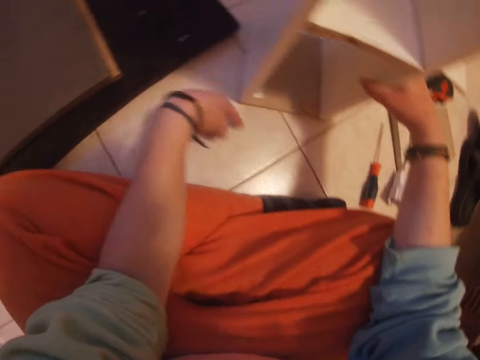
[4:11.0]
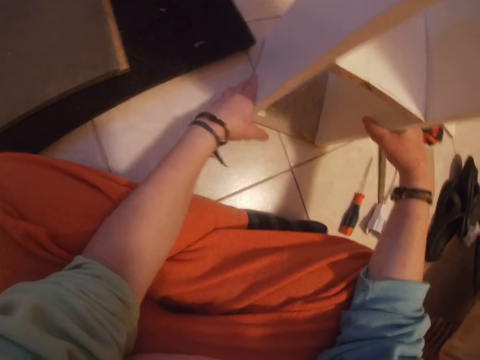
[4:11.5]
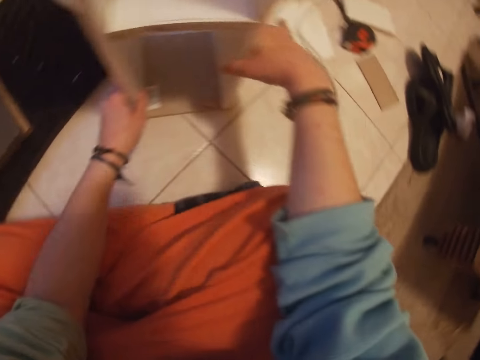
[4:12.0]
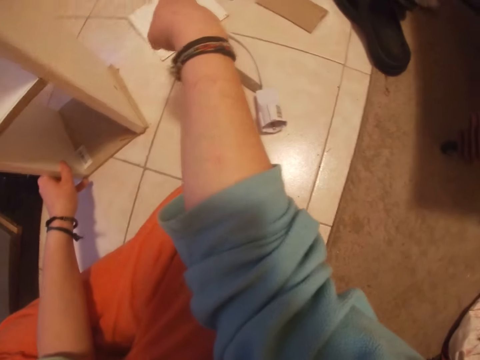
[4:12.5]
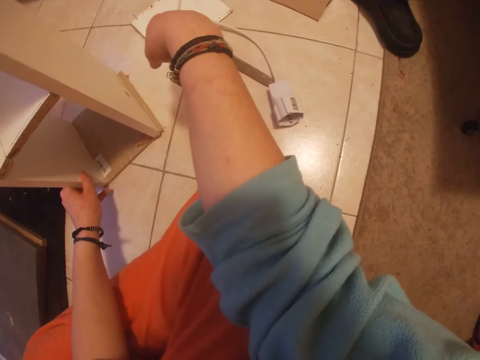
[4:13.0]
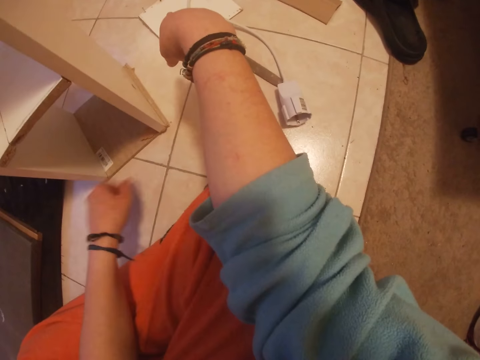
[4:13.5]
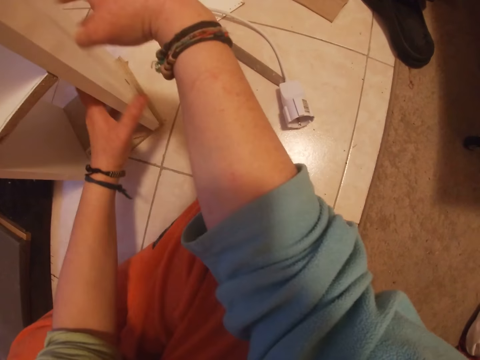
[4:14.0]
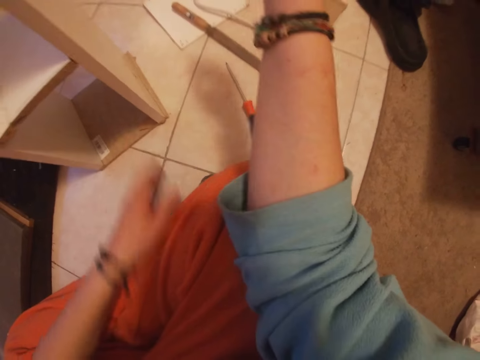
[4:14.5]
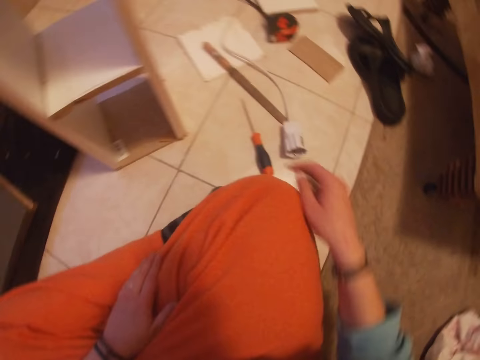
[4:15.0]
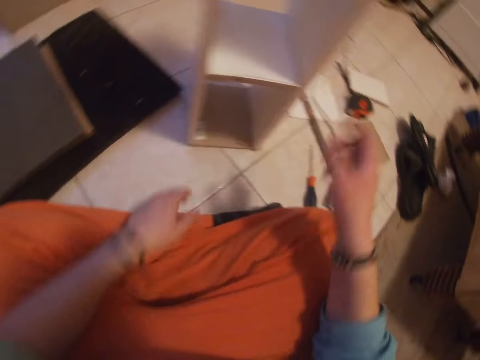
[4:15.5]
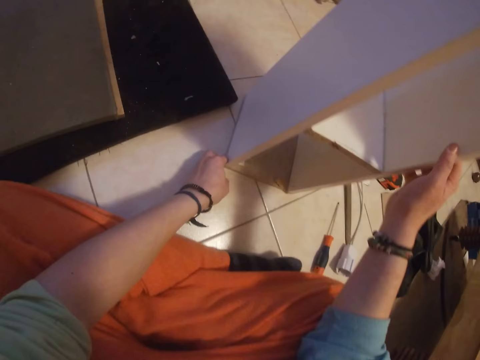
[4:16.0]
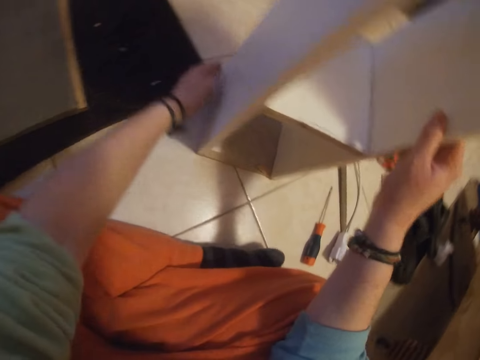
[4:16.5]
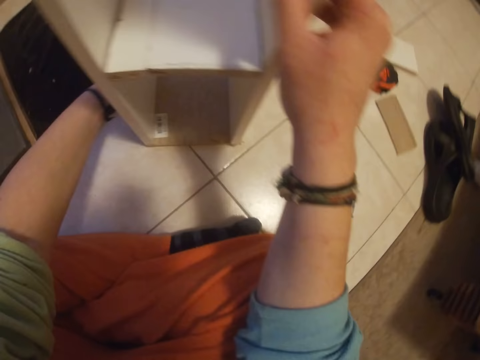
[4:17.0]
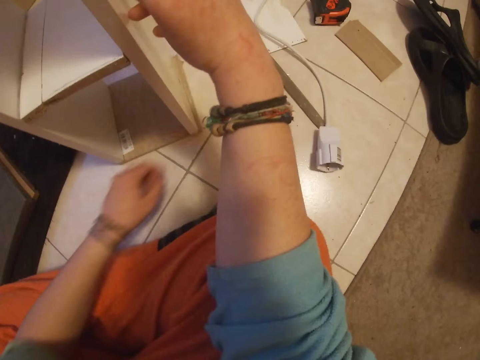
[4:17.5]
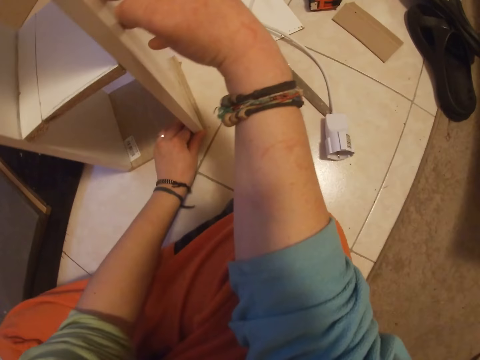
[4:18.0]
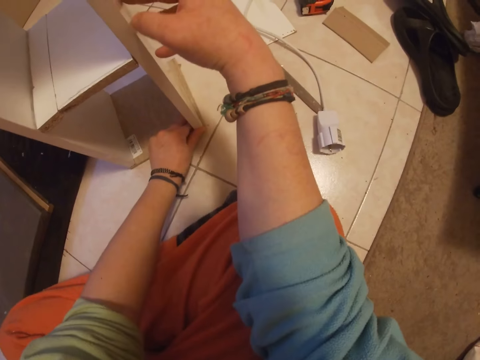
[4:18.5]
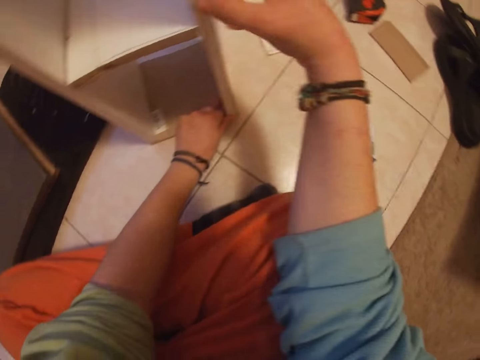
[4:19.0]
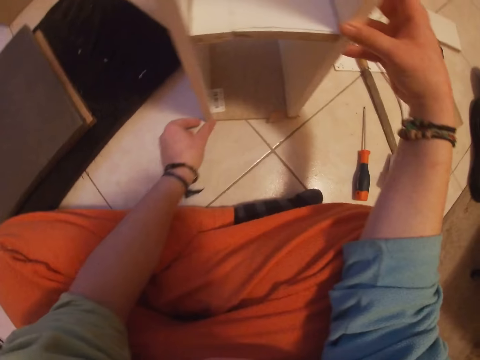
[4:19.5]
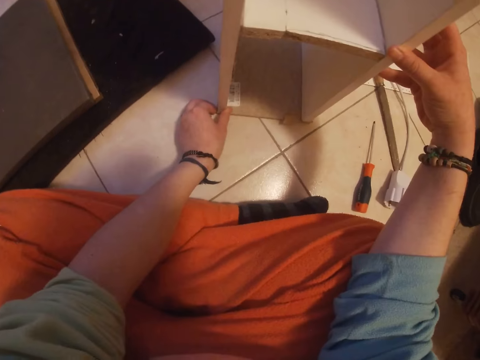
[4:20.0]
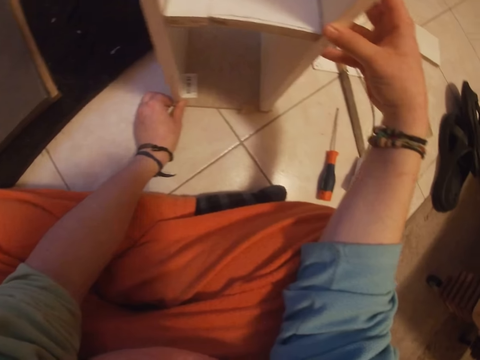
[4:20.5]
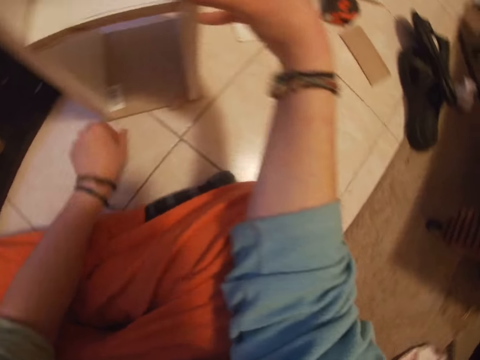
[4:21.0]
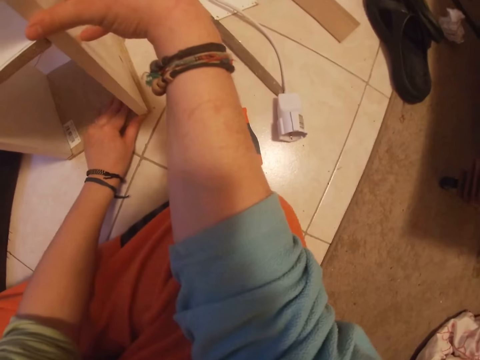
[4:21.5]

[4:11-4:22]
The camera wearer looks around. They hold the wood.

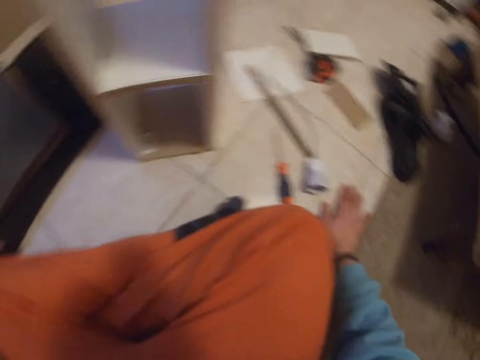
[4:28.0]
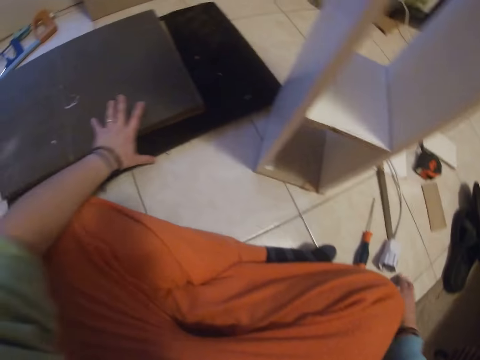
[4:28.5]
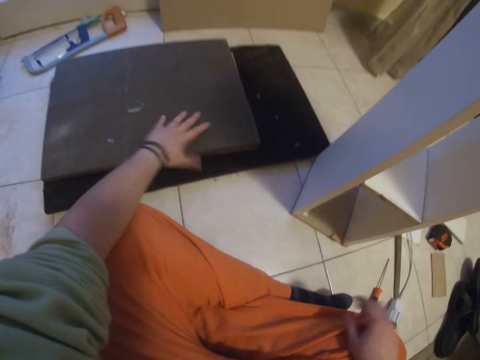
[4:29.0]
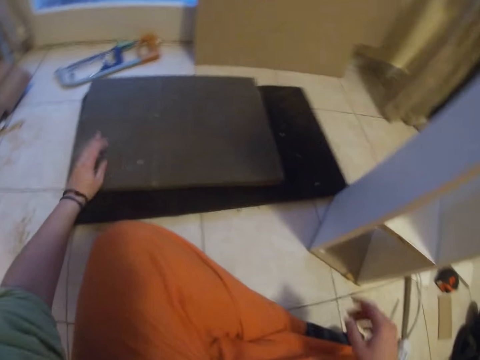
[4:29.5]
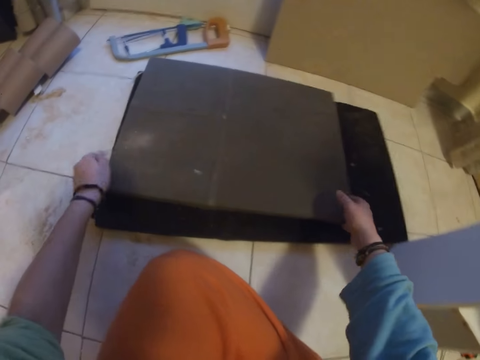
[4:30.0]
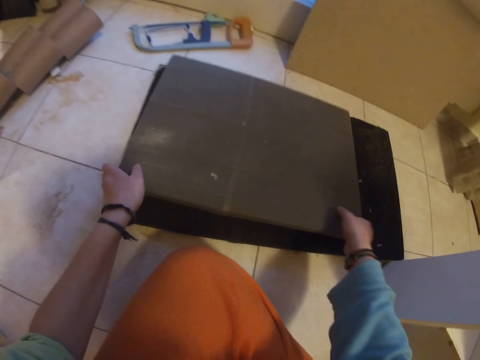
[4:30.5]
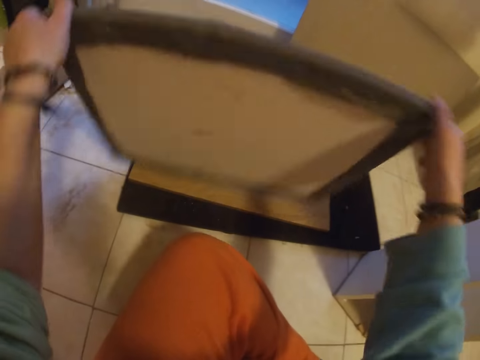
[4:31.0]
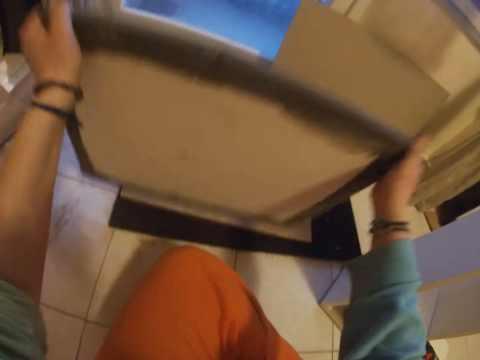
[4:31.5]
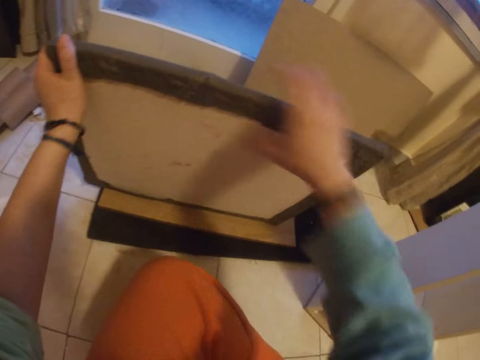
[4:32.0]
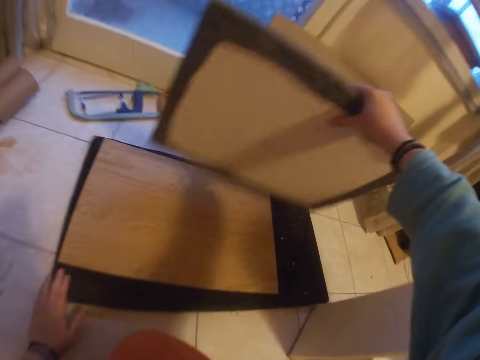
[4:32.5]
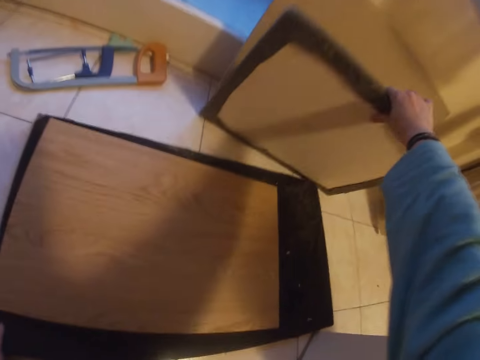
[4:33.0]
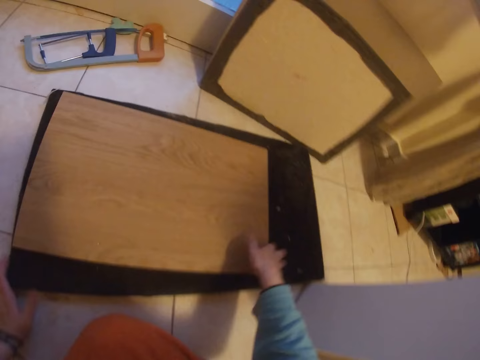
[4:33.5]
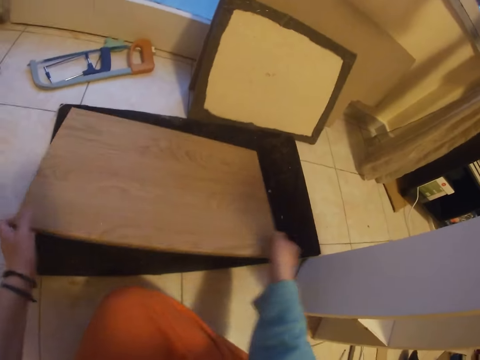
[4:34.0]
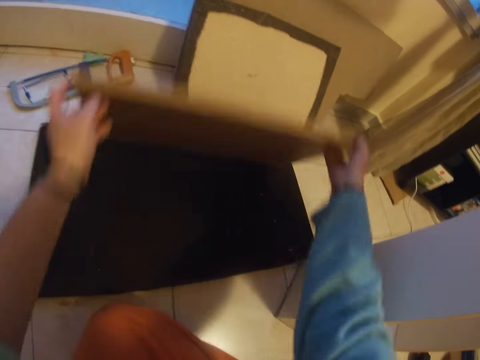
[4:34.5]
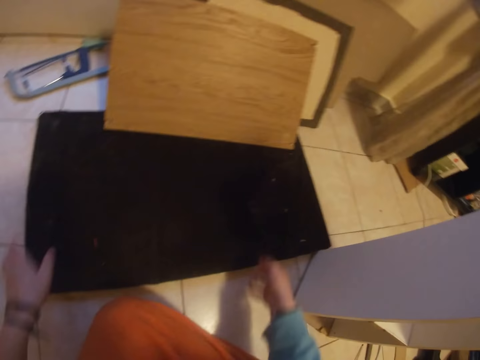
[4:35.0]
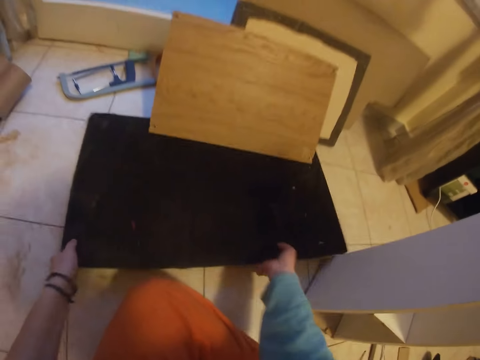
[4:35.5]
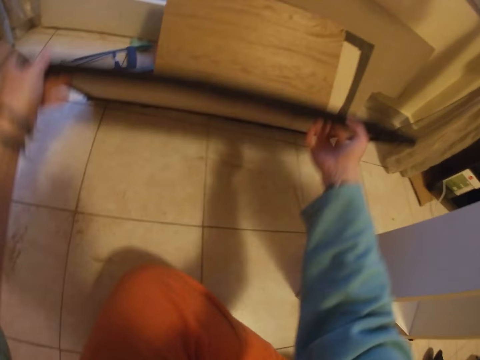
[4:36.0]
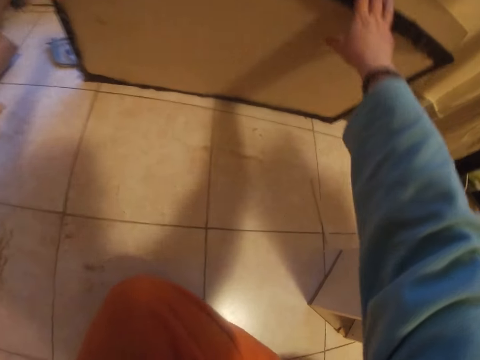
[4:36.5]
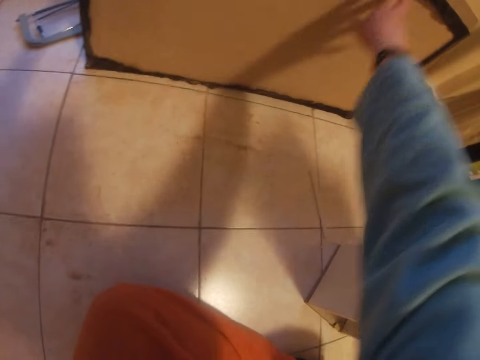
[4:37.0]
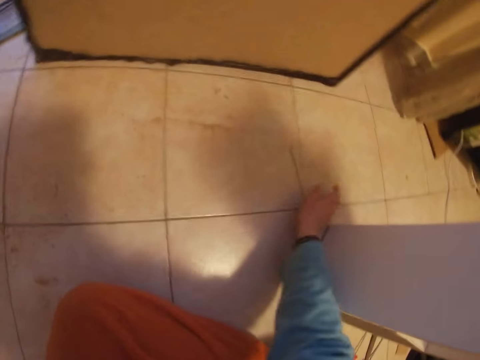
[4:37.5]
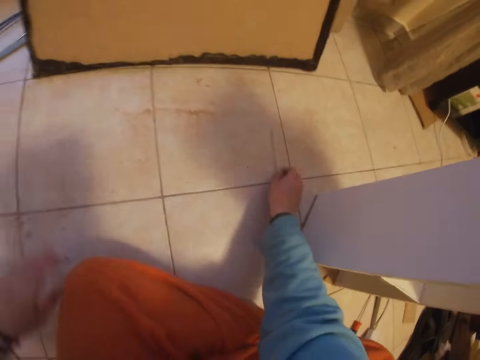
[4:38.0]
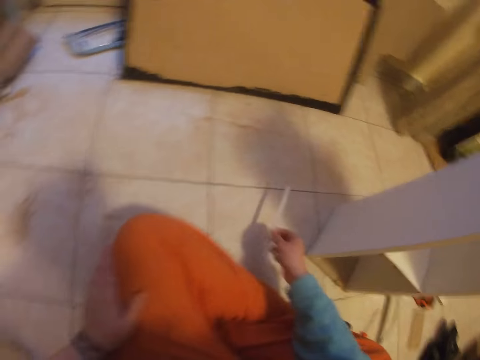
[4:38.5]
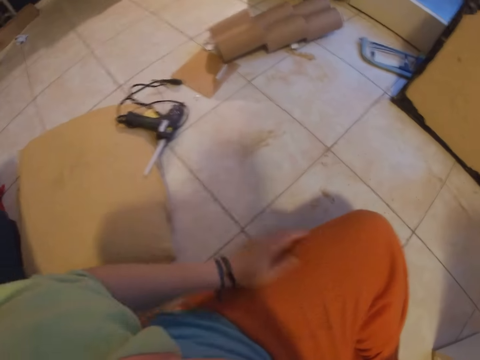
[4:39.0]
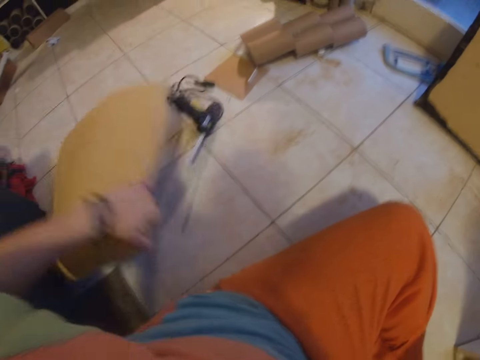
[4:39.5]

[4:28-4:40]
The camera wearer looks around. He lifts a board or cardboard on a stack of boards with both hands. He picks the board with his right hand and places the board on the floor with his right hand. He lifts the board with both hands. He drops the cardboard. He lifts the board on the floor with both hands. He picks something. He removes the pillow. He moves the board on the floor with his left hand.

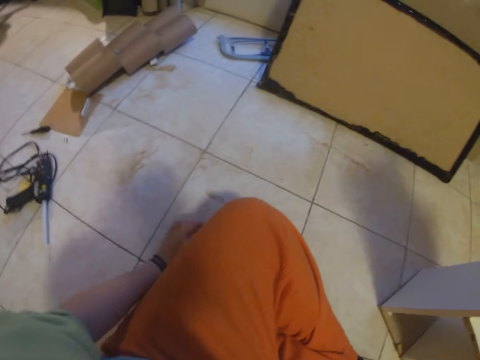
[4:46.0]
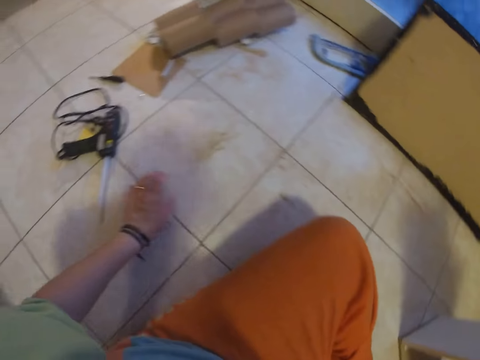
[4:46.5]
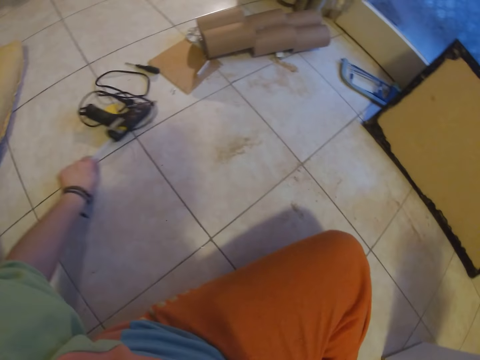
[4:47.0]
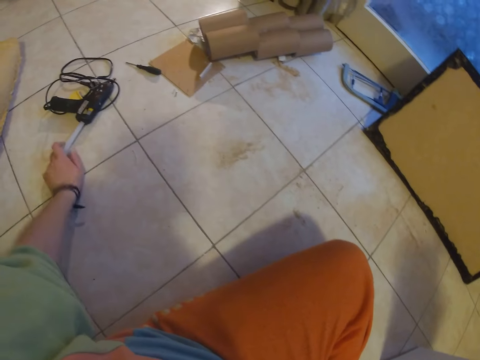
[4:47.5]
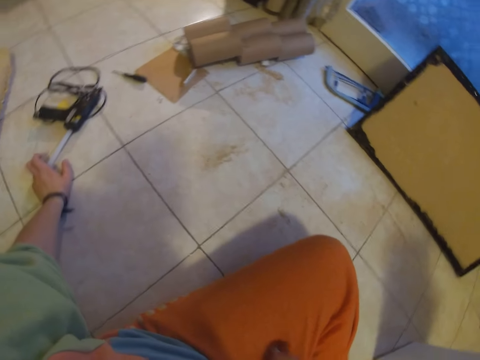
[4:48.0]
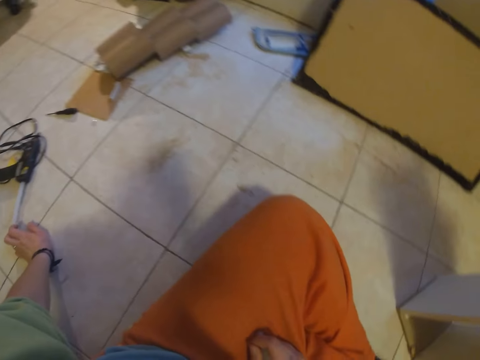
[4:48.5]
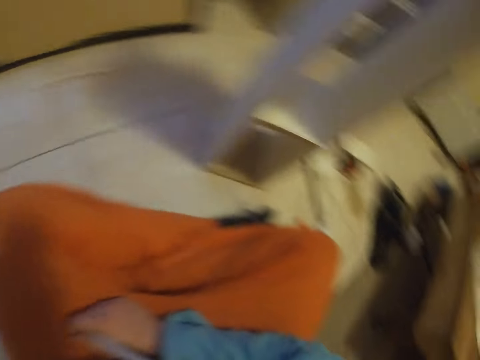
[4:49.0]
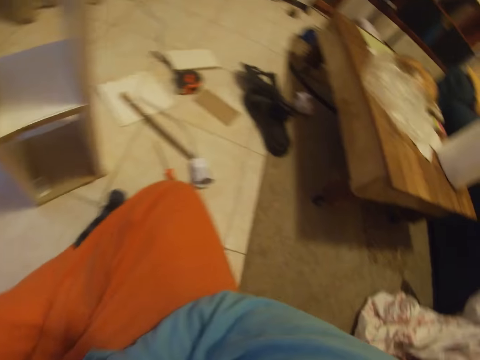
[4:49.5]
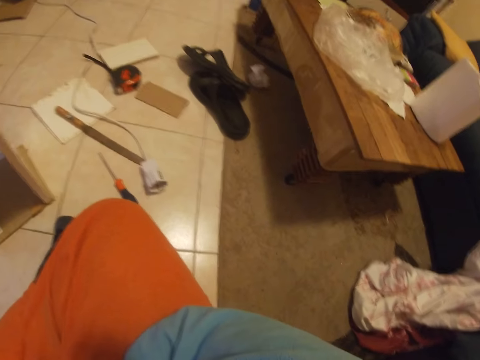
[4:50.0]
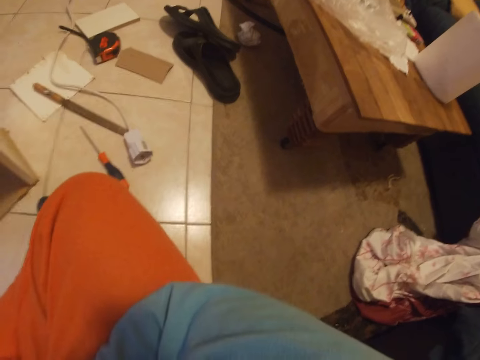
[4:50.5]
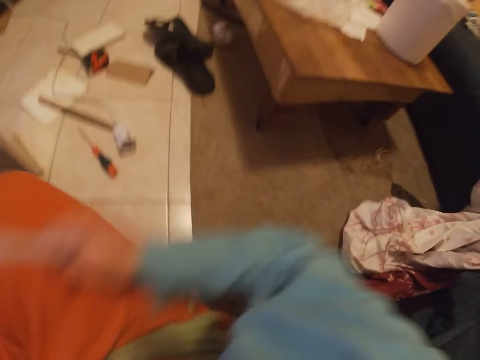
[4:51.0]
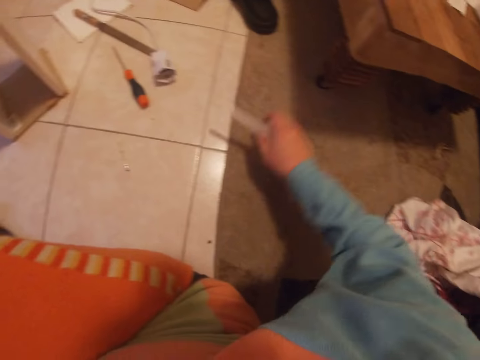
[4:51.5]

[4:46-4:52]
The camera wearer moves a nail gun on the floor with his left hand. He looks around the room.
